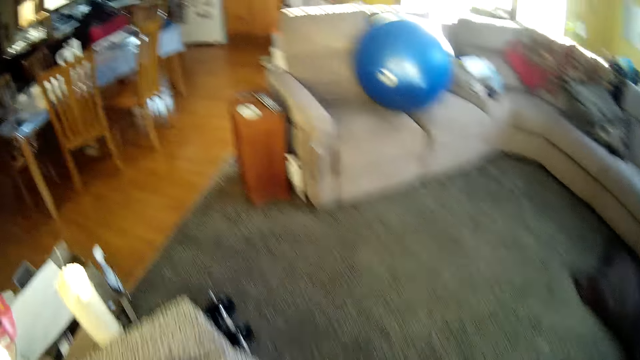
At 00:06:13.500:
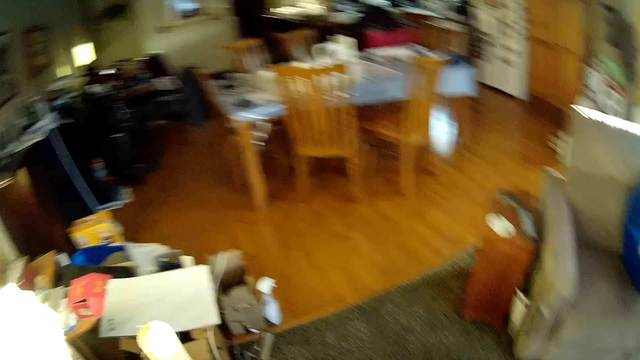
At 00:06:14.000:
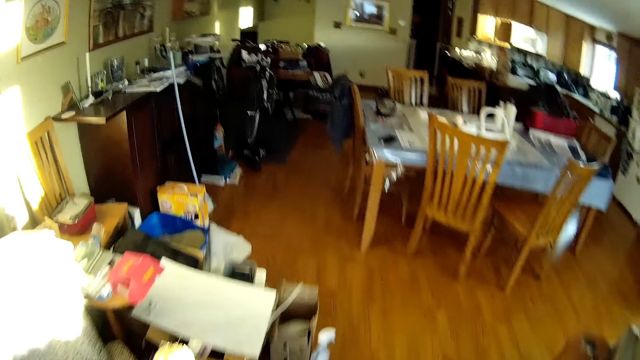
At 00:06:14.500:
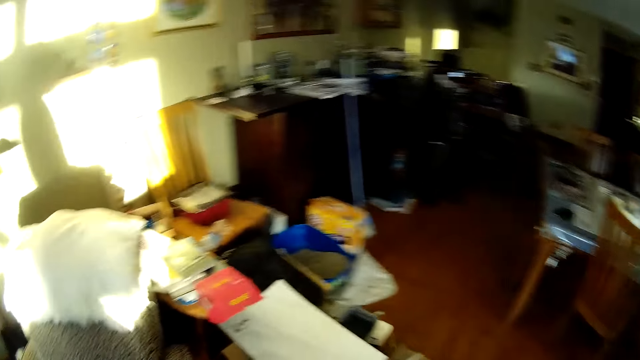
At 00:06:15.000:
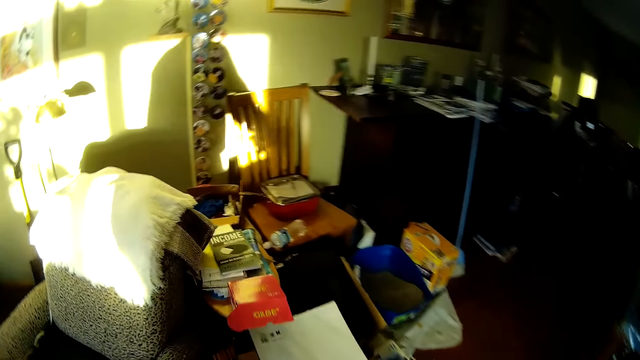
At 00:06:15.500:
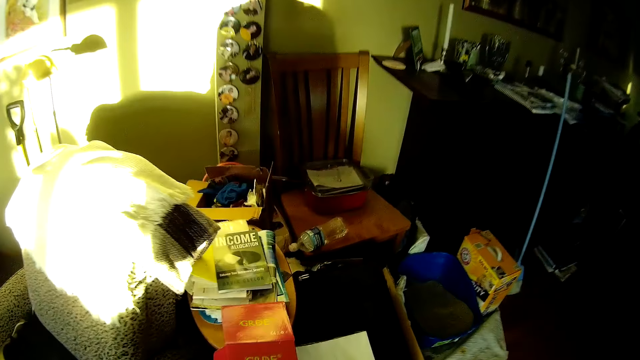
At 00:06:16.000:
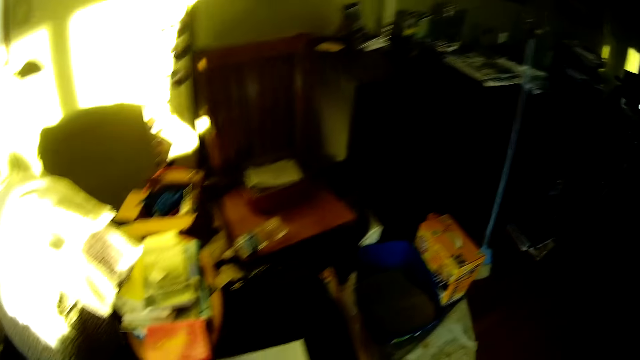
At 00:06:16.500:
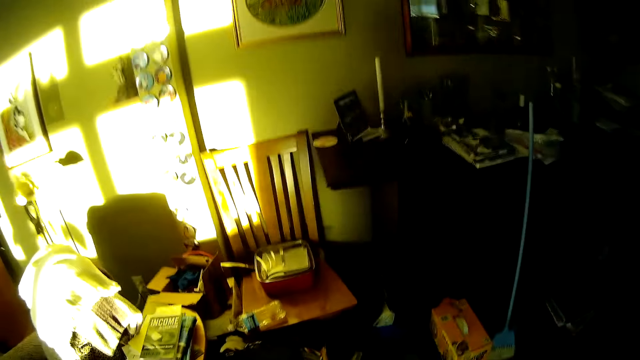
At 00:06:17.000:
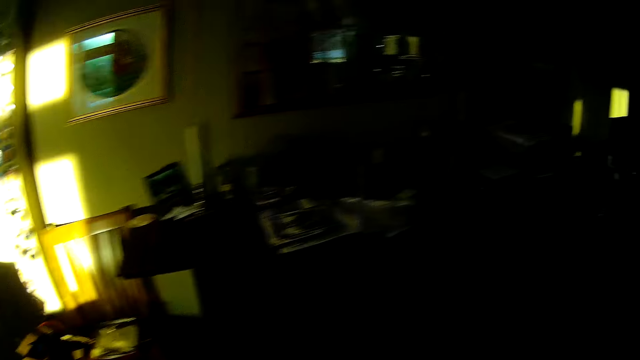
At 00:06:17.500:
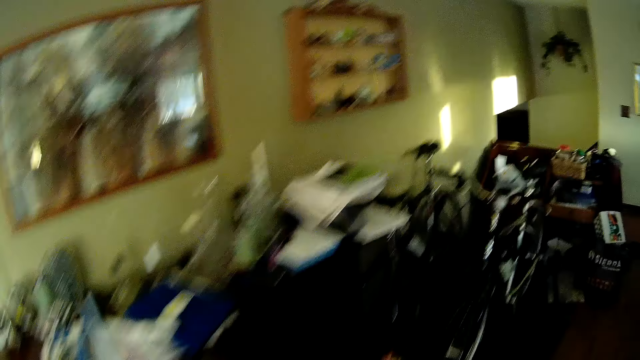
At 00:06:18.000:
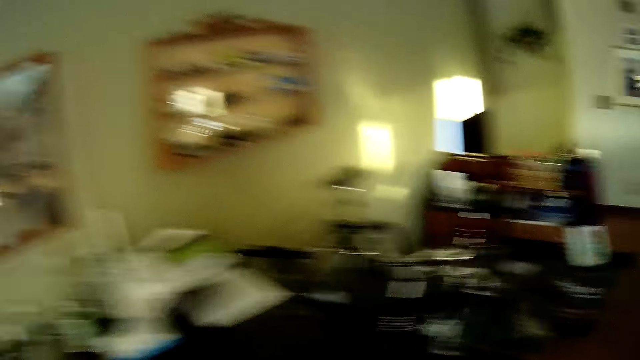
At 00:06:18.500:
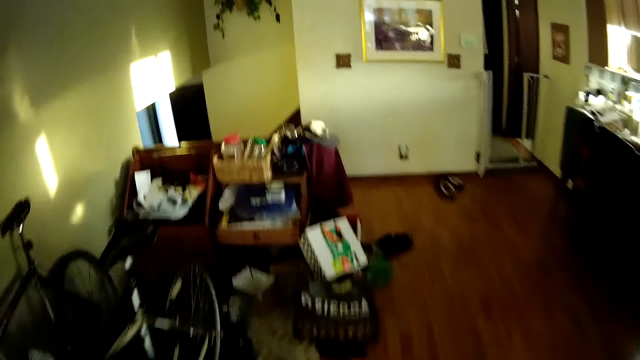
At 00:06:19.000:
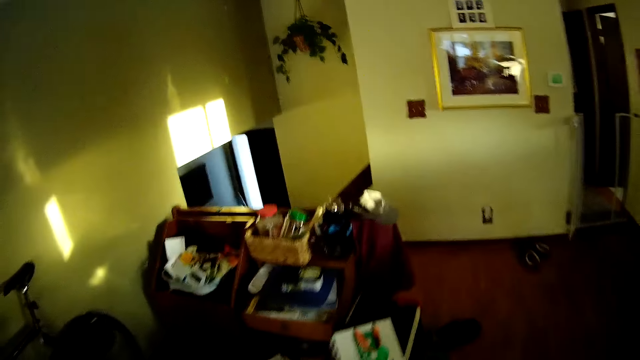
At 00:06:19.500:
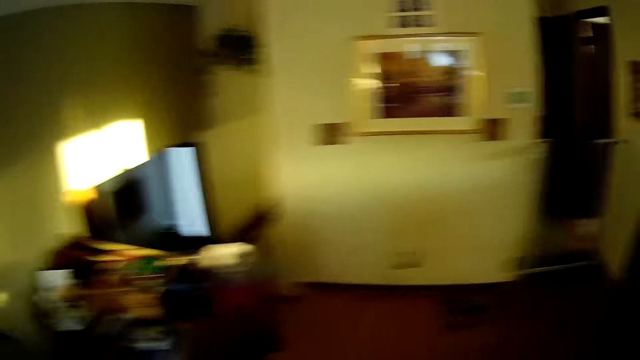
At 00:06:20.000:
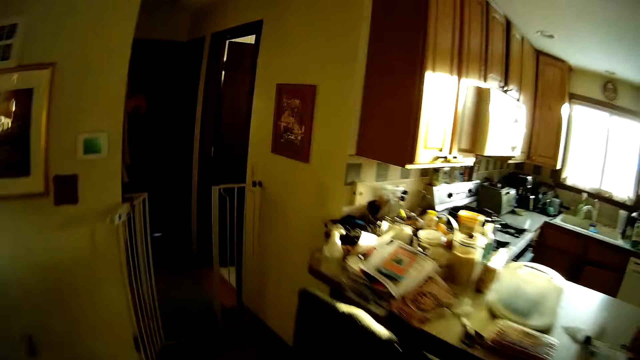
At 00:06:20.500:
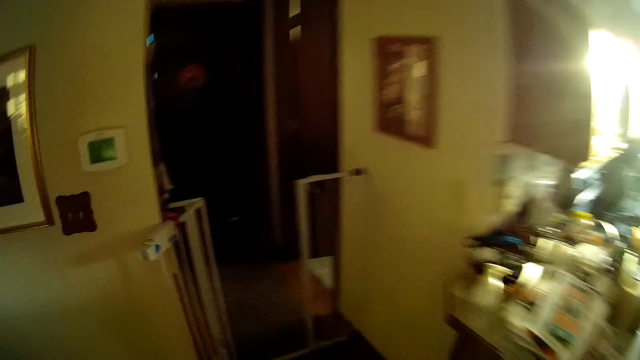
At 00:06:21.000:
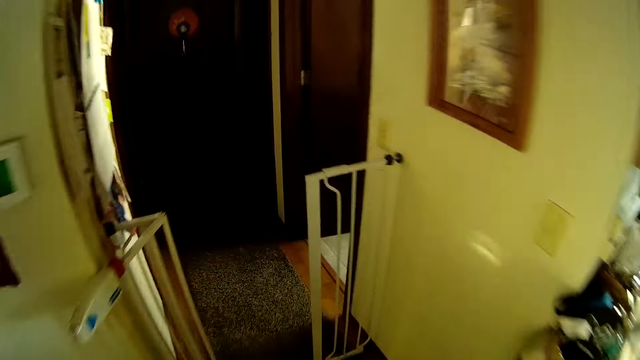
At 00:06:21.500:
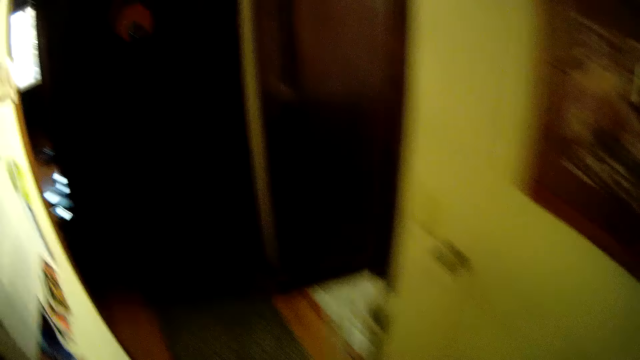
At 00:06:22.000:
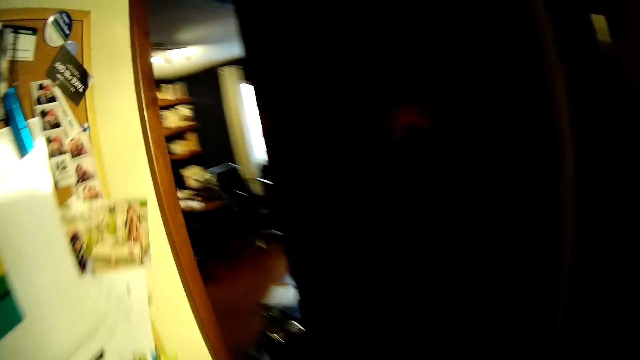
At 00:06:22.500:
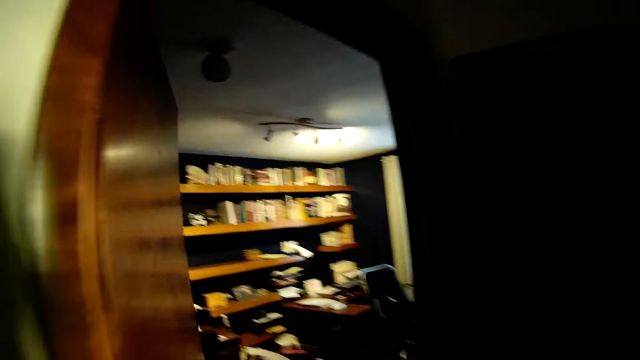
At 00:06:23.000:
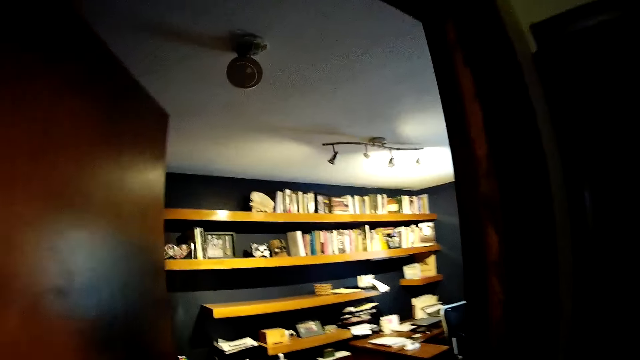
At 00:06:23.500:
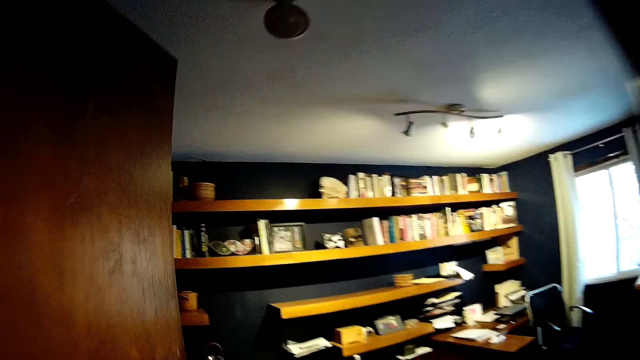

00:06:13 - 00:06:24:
The camera wearer drops the plastic on a stool. They walk into the study.

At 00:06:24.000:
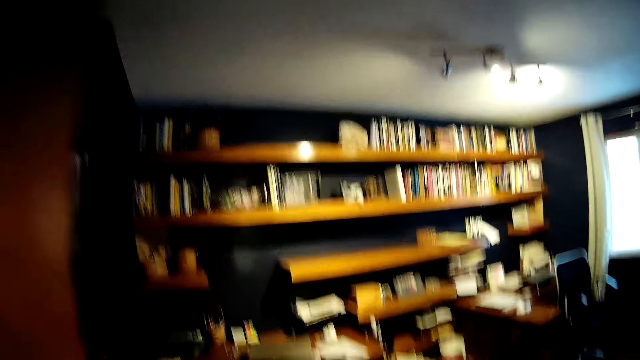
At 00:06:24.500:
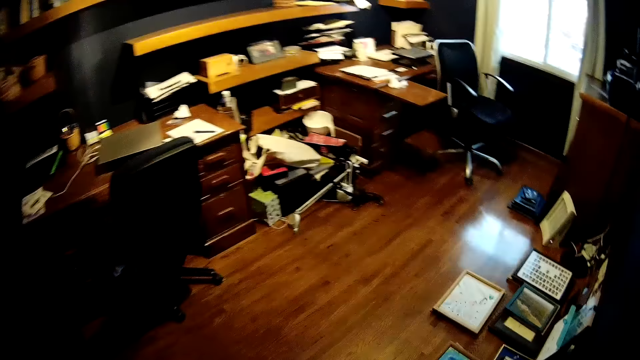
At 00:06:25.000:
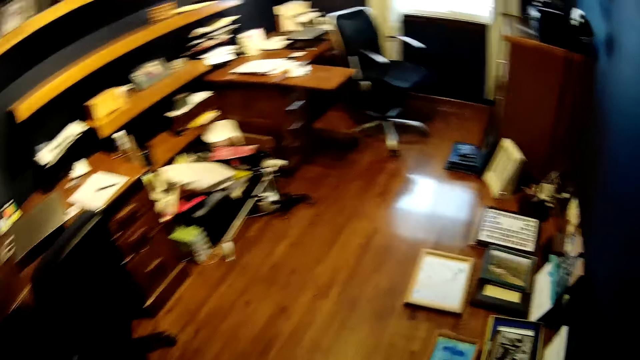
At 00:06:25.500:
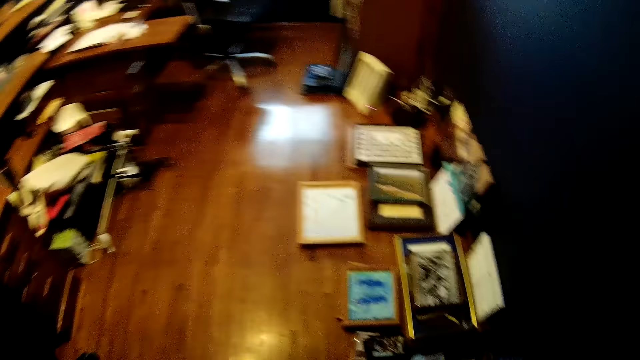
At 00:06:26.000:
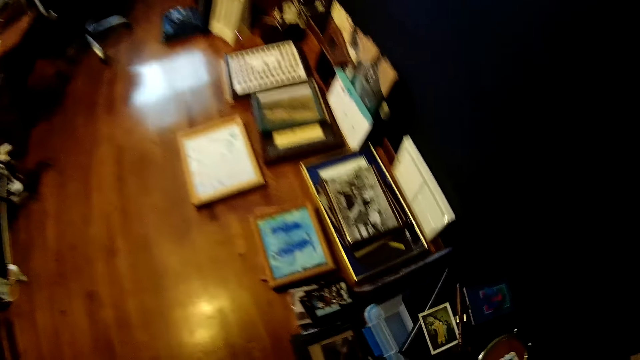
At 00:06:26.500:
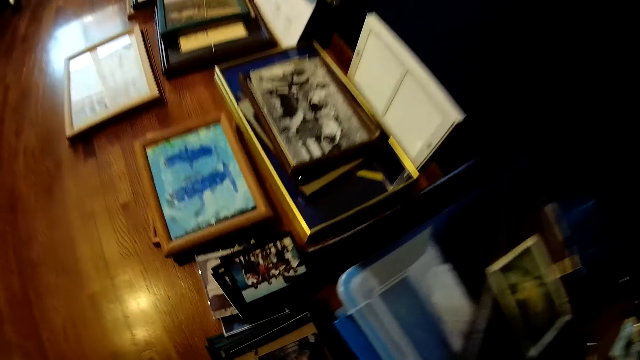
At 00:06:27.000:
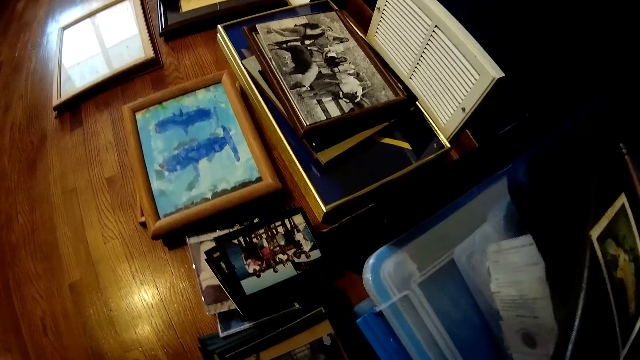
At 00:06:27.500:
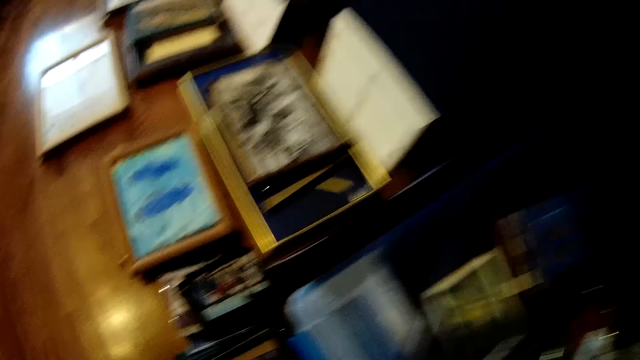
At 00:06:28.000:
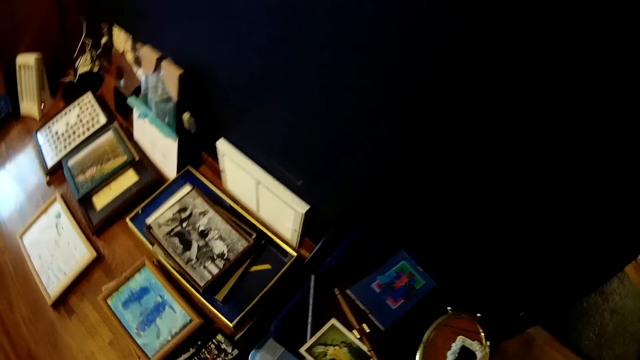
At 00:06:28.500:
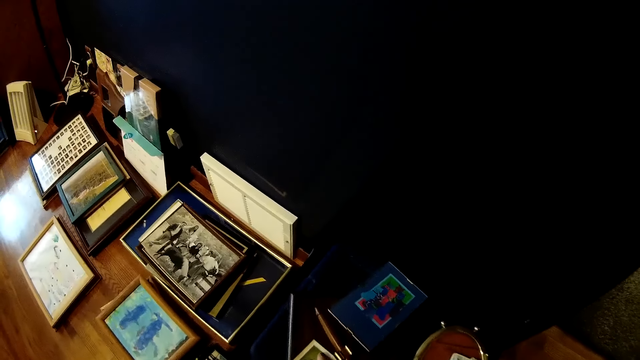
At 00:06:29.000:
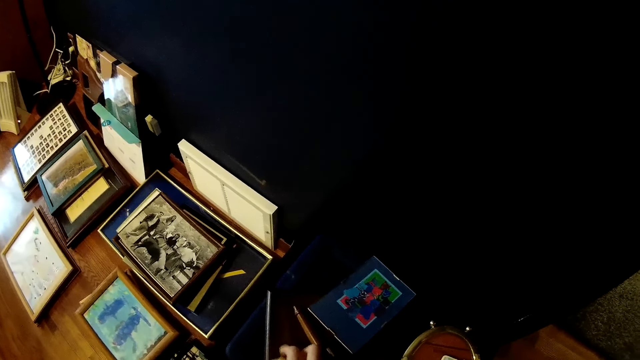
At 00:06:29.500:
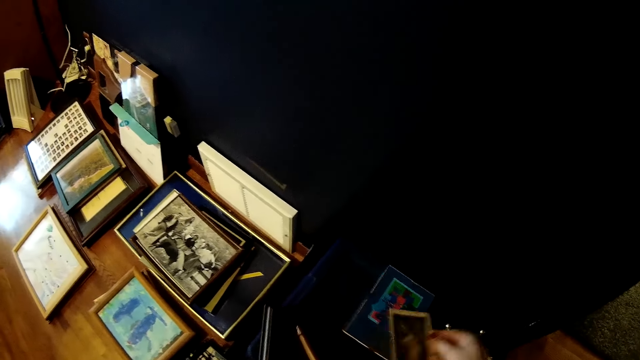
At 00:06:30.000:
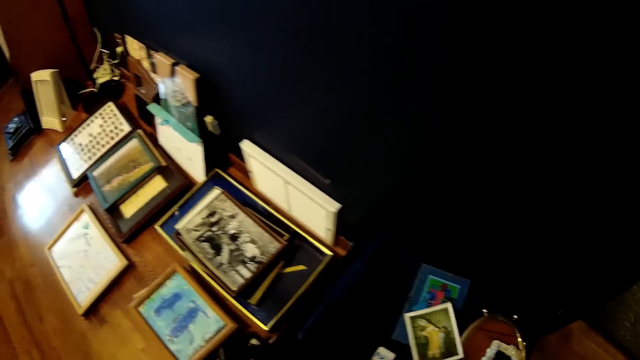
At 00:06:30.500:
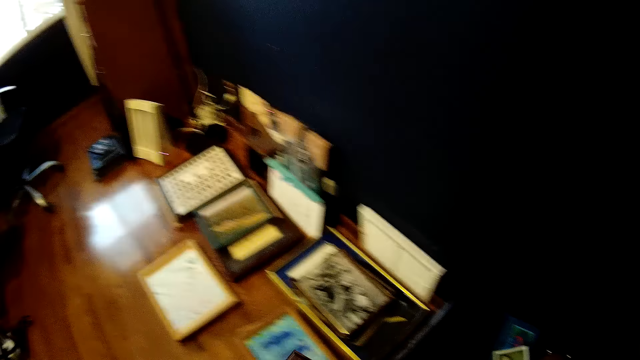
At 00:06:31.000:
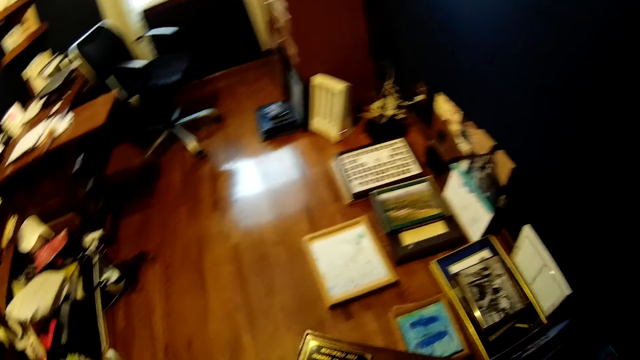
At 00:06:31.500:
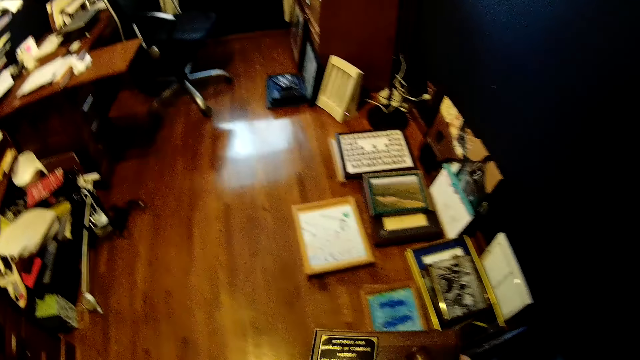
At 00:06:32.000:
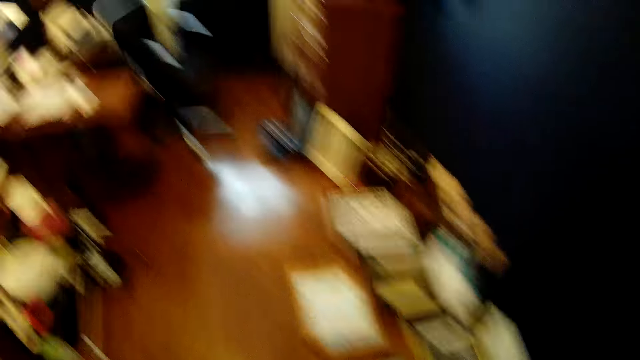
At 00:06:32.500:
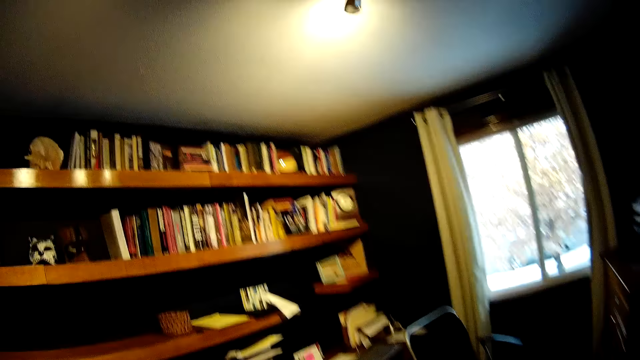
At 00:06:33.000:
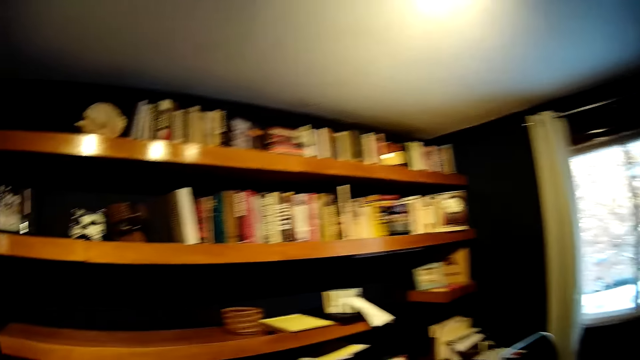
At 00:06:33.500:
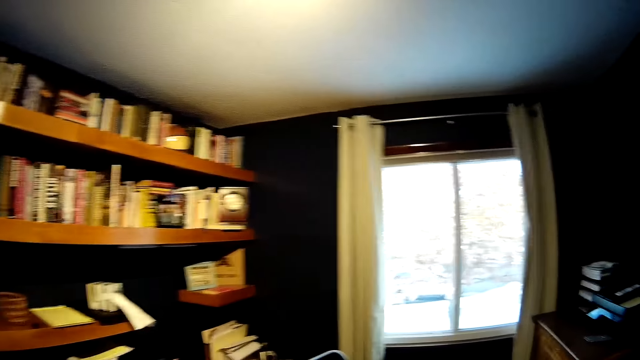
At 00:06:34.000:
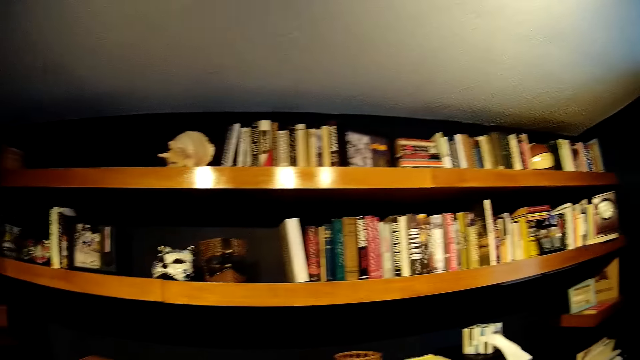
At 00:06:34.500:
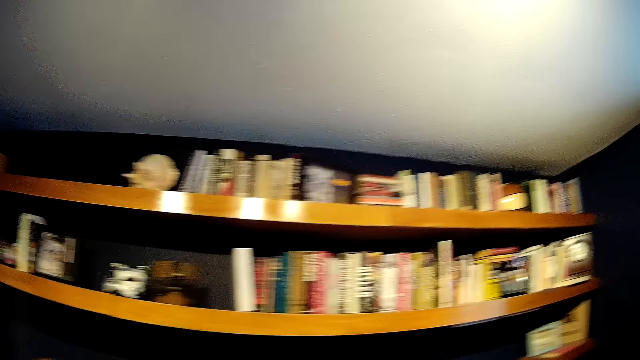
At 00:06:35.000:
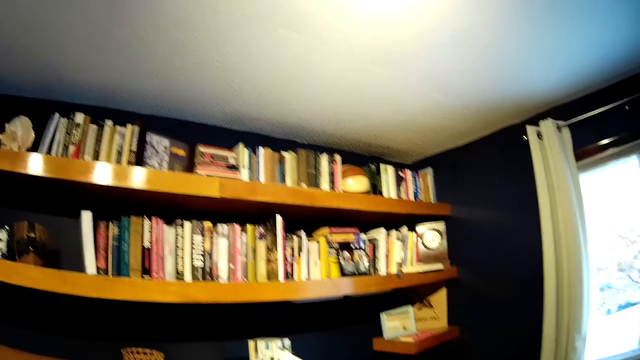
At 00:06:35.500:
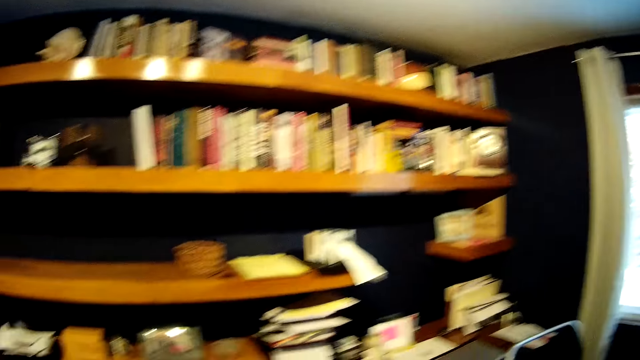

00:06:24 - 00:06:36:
The camera wearer drops the picture frames on the floor. They pick up a wooden plaque on a plastic container. They walk in the room.
